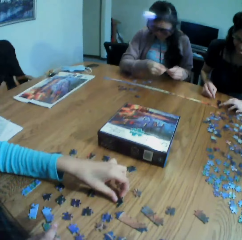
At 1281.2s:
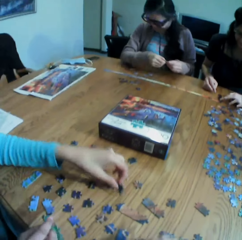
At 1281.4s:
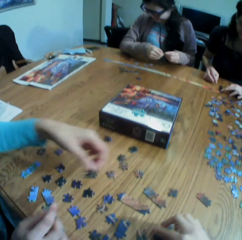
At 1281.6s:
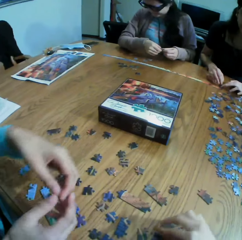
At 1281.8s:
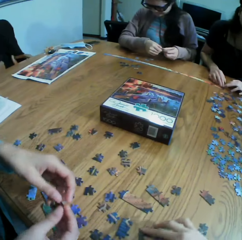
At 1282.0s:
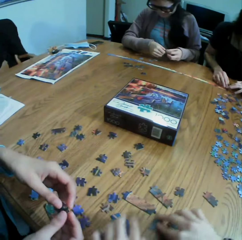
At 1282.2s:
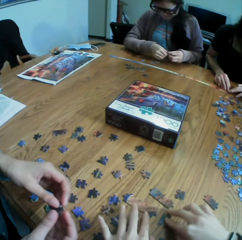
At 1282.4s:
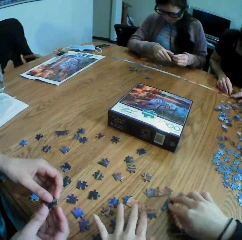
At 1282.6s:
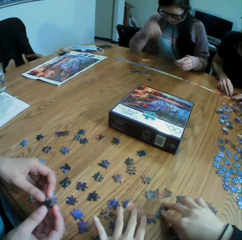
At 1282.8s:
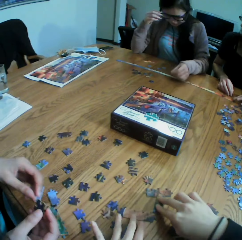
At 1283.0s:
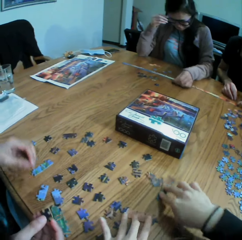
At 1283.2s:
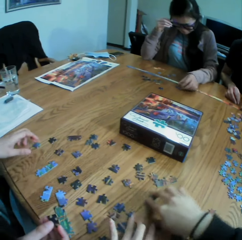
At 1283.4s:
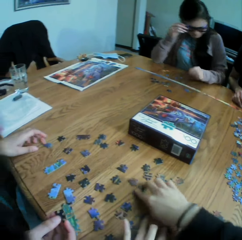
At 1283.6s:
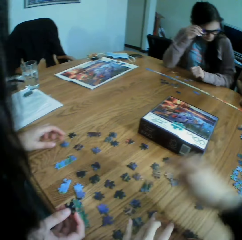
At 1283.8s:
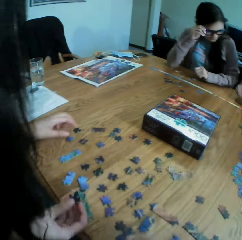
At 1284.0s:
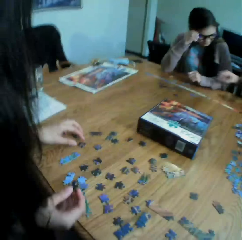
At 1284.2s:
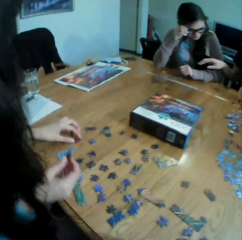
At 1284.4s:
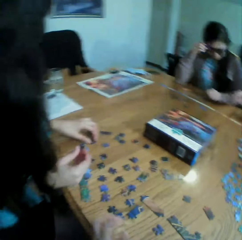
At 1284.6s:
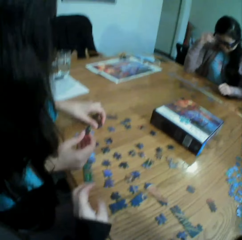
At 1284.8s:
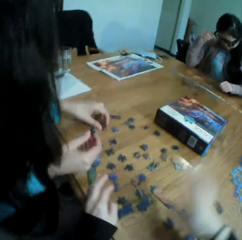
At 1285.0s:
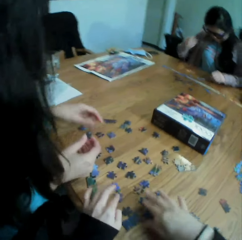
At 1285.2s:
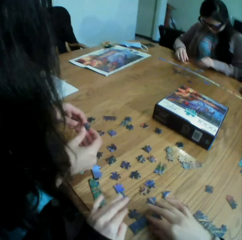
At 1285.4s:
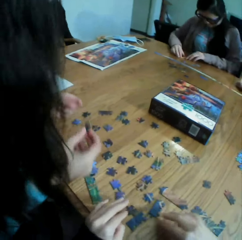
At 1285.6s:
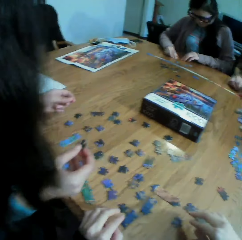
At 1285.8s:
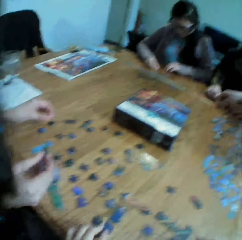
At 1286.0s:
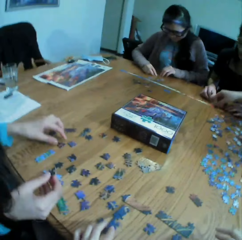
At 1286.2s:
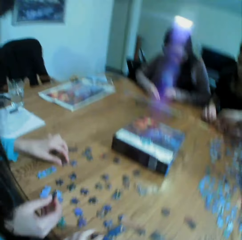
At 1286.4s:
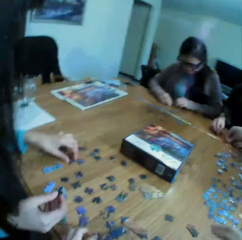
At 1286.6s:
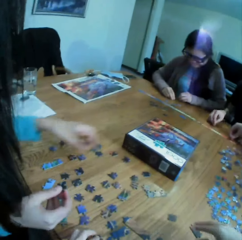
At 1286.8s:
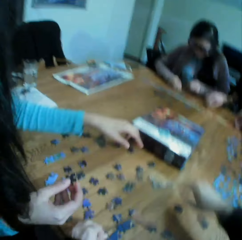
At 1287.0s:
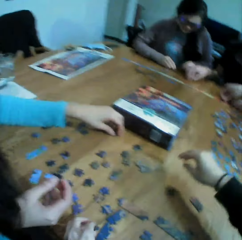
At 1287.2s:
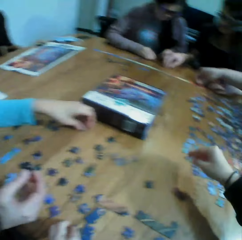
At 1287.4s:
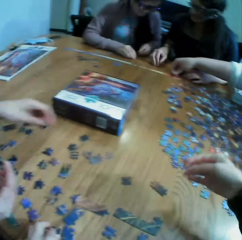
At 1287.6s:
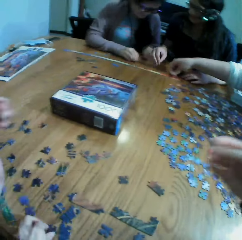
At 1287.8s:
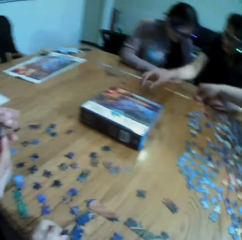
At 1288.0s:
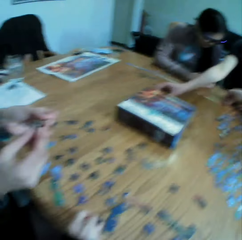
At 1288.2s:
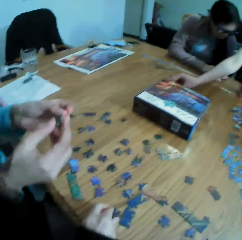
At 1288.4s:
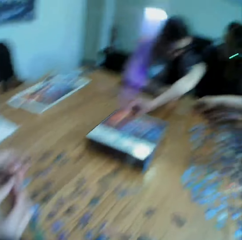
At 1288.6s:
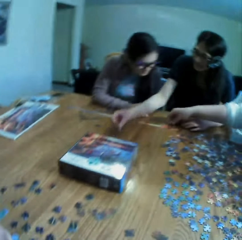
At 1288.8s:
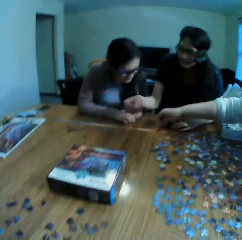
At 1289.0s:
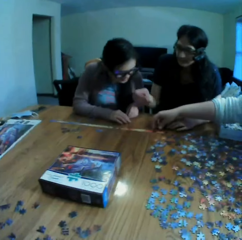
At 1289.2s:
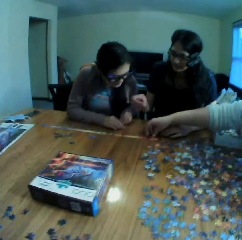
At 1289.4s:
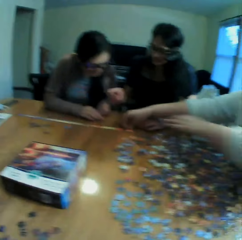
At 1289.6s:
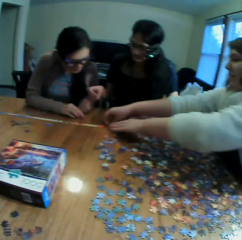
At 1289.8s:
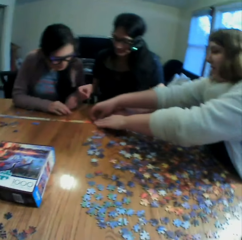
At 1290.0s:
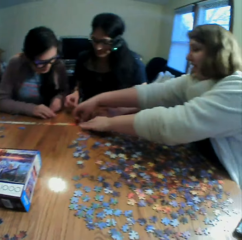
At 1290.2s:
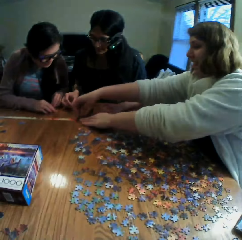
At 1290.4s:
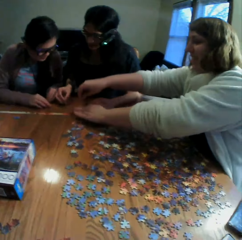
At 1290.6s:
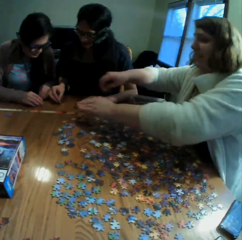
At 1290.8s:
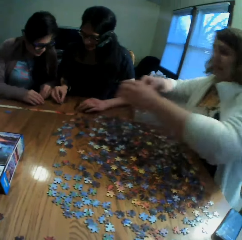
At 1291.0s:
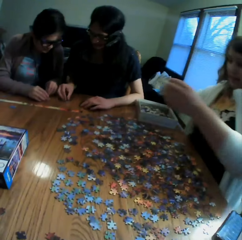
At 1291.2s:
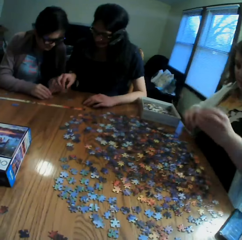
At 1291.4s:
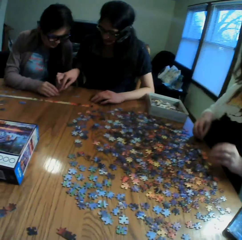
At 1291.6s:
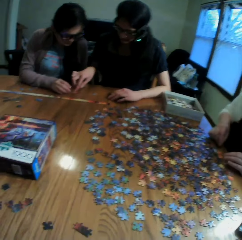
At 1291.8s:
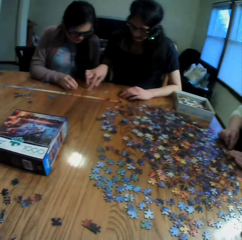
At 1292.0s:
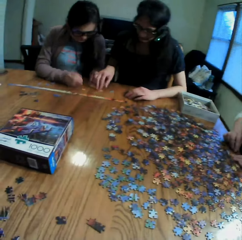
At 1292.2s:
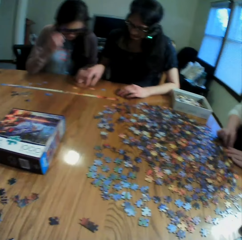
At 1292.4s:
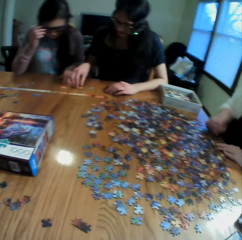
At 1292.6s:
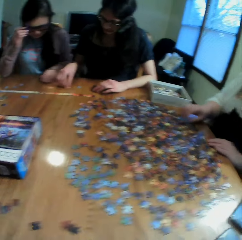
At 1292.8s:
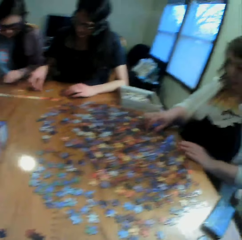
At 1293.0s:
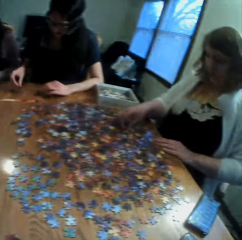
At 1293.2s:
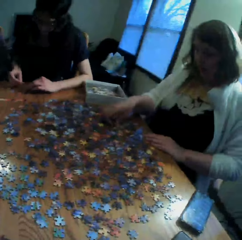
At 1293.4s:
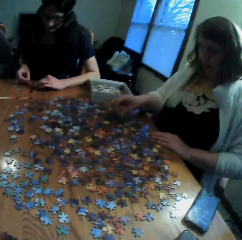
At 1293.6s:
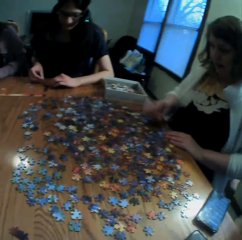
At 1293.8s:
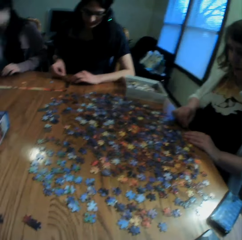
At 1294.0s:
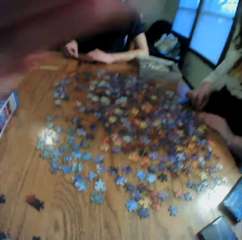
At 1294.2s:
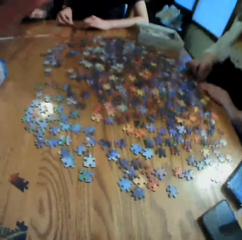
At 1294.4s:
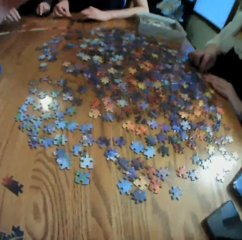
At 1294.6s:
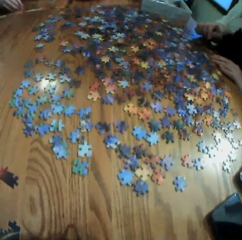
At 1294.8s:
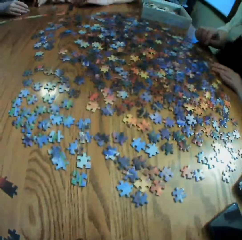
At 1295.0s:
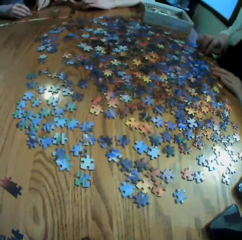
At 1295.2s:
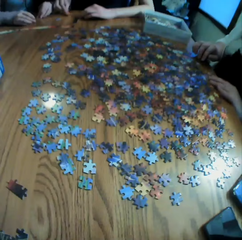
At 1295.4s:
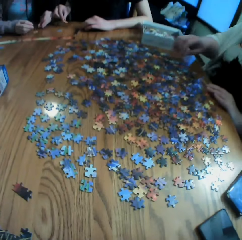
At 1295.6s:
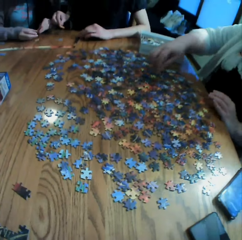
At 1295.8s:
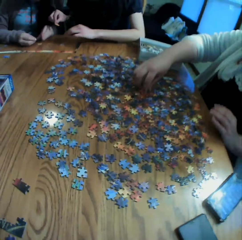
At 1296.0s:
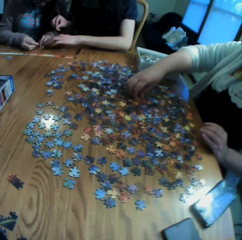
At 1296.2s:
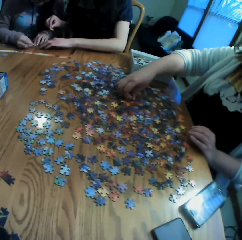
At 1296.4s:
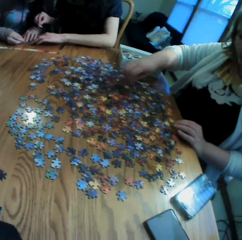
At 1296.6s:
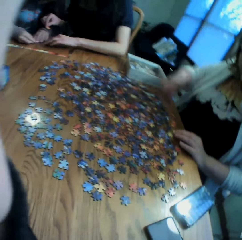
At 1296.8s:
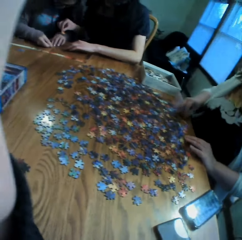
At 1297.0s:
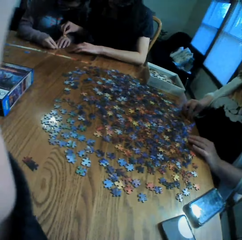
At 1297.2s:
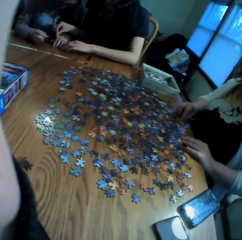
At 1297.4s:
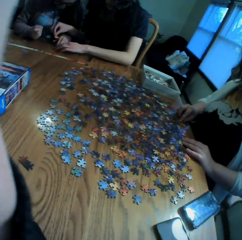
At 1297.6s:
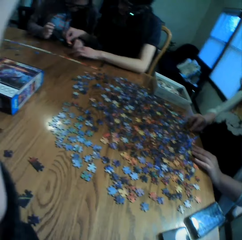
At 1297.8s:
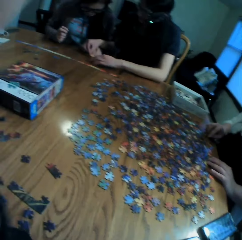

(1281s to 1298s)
The camera wearer moves the puzzles. They talk to the colleagues. They move the puzzles. They move the hand on the table. They look at the box. They look at the colleagues. They adjust the camera.

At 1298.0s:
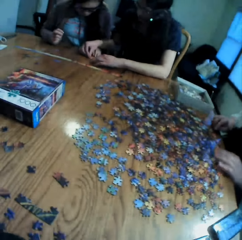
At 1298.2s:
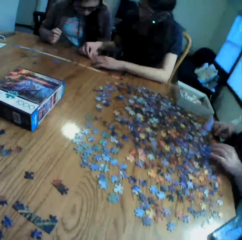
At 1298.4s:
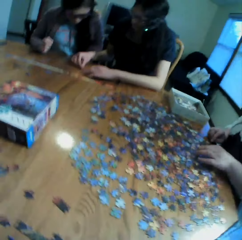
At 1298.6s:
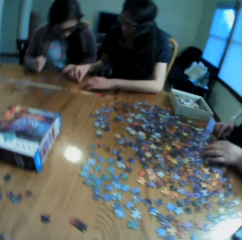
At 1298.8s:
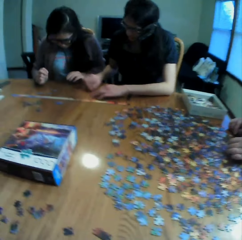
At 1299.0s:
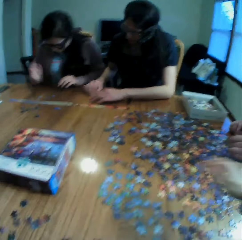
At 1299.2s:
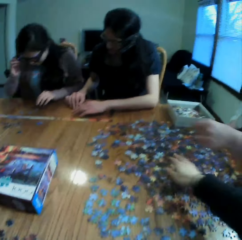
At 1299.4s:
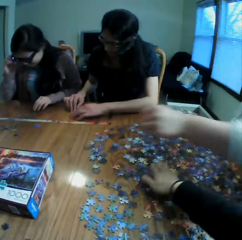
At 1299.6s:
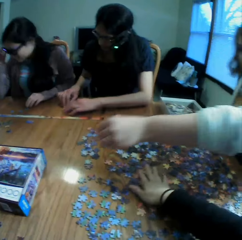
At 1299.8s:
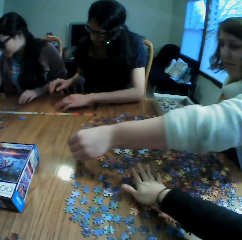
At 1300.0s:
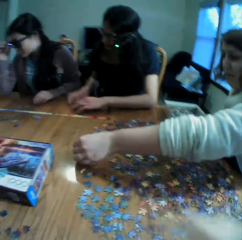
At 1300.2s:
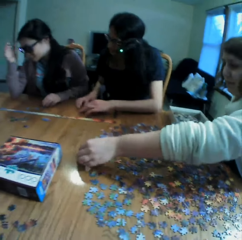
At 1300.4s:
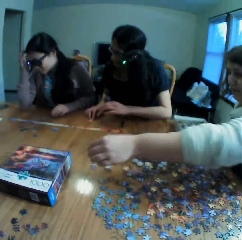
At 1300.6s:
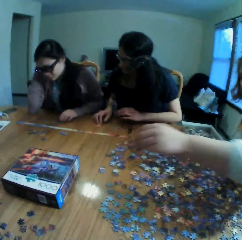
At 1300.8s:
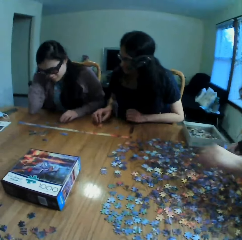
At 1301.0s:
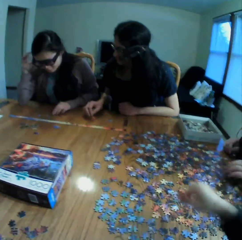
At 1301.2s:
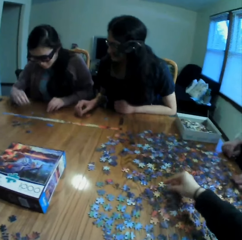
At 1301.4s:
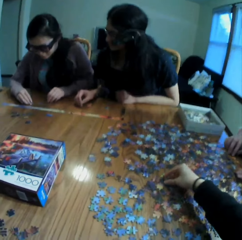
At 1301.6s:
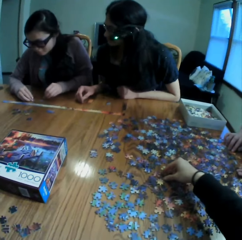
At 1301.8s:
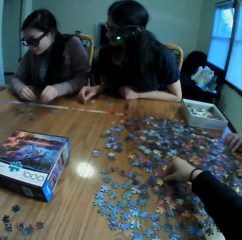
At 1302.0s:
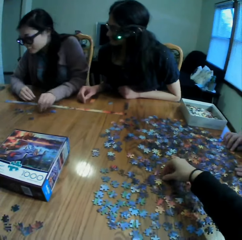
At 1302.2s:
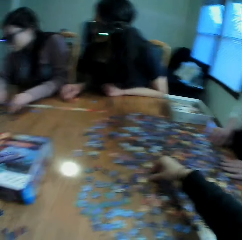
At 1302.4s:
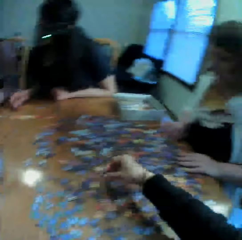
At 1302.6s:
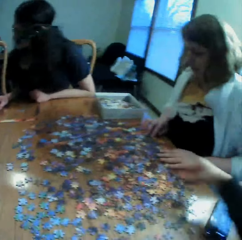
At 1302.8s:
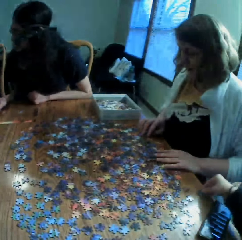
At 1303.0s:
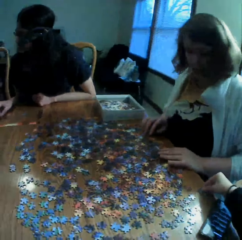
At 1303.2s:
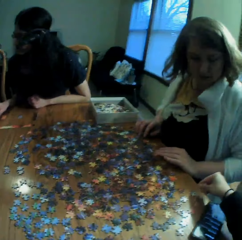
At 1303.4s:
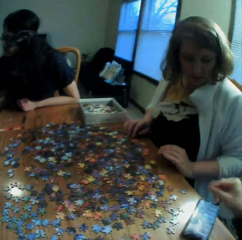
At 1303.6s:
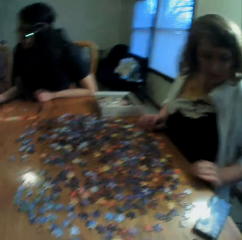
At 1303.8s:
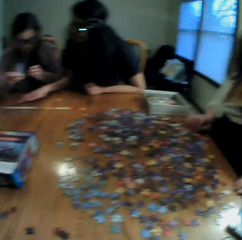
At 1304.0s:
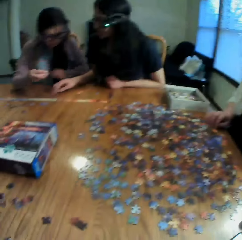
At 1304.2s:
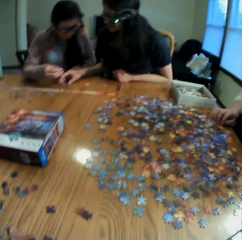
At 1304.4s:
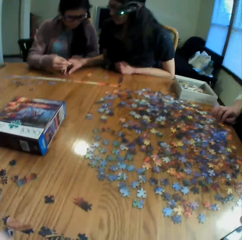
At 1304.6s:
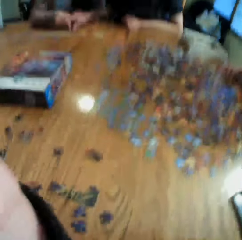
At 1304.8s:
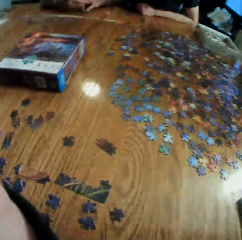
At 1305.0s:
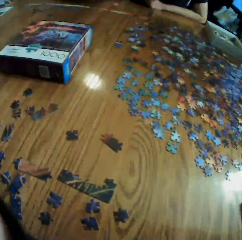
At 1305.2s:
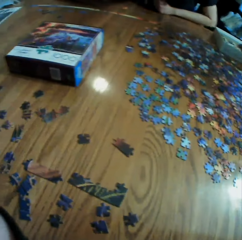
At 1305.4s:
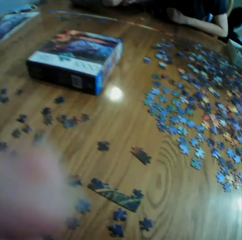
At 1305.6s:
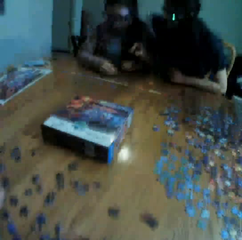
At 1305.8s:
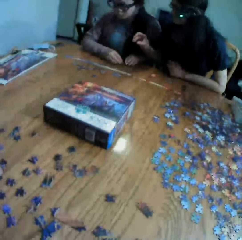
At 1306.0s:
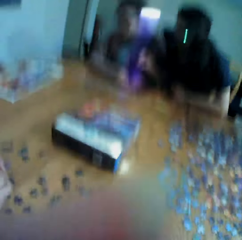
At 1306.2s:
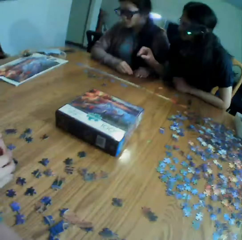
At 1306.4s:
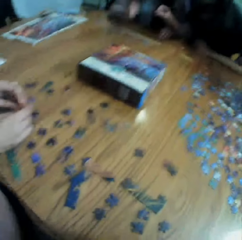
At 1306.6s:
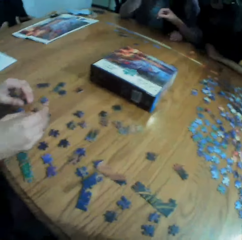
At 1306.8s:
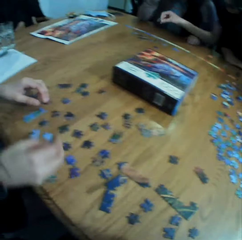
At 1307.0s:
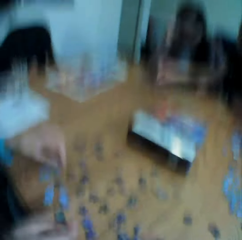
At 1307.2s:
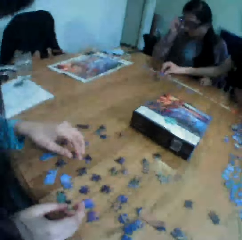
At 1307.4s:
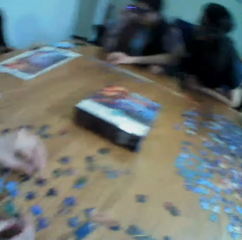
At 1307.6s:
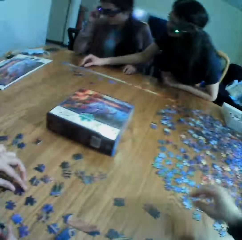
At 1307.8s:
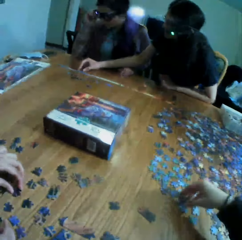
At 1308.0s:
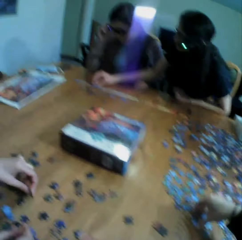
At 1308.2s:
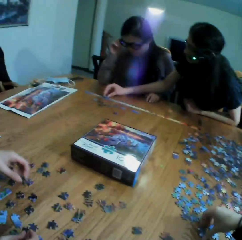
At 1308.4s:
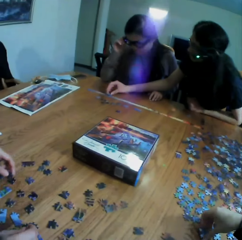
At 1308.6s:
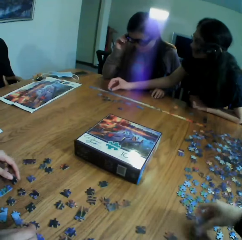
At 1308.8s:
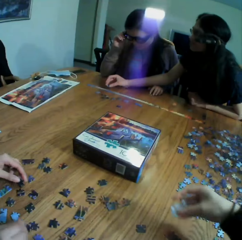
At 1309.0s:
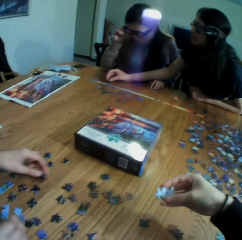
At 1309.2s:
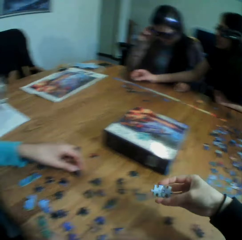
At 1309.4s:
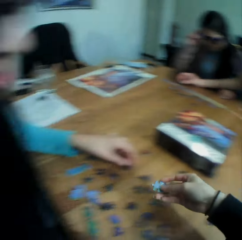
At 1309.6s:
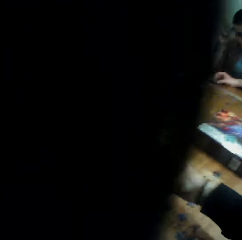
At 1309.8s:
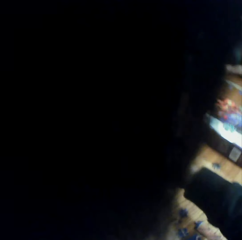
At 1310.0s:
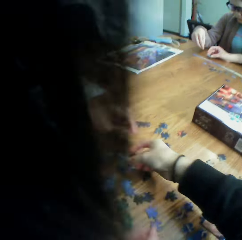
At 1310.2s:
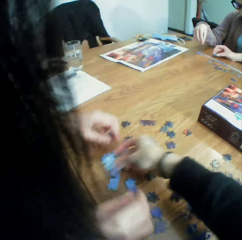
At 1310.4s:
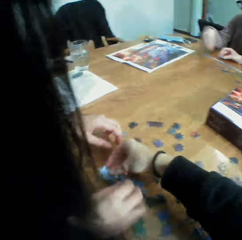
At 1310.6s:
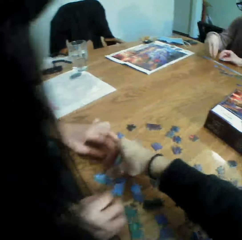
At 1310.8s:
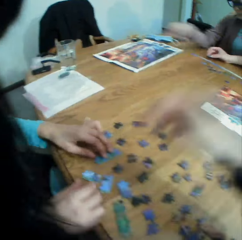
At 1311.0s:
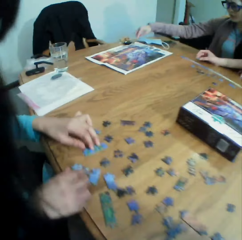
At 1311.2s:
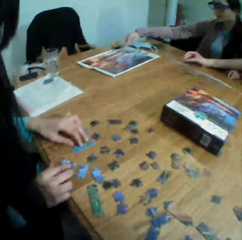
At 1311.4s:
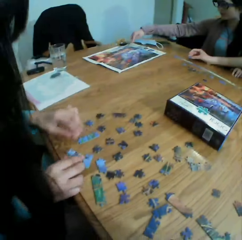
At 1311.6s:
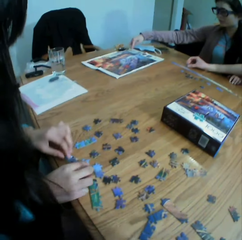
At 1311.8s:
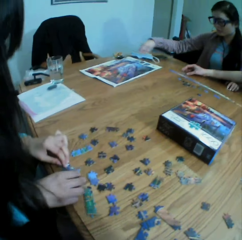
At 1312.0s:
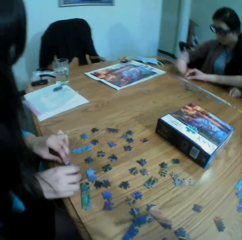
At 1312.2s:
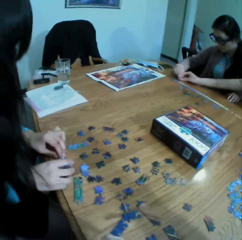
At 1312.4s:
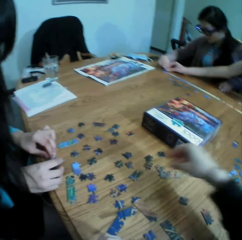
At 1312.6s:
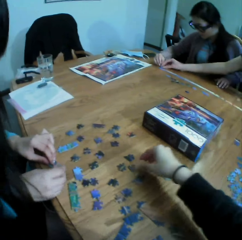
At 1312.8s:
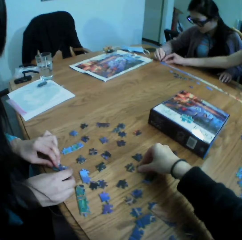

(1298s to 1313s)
The camera wearer touches the puzzles on the table. They look at the puzzles. They take the puzzle. They touch the jigsaw clipart. They put the puzzle on the table. They look at the table. They adjust the camera. They take the camera. They play the jigsaw puzzle with a lady. They talk. They hand the lady a puzzle. They move the hair on the camera. They look at the table.
